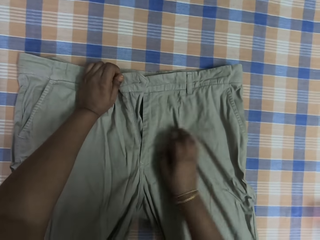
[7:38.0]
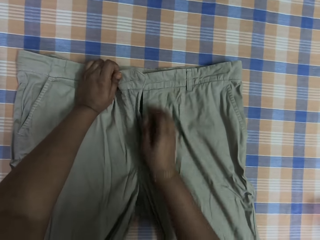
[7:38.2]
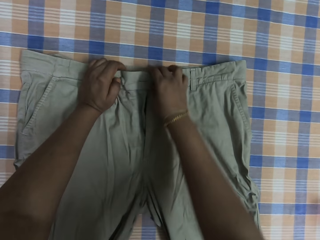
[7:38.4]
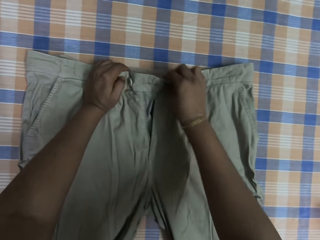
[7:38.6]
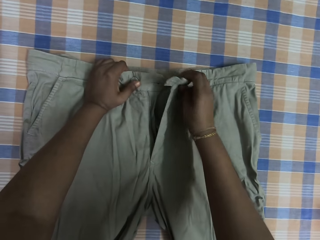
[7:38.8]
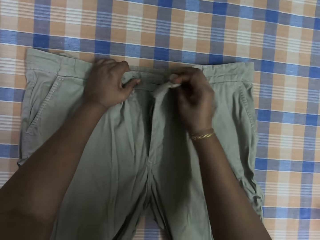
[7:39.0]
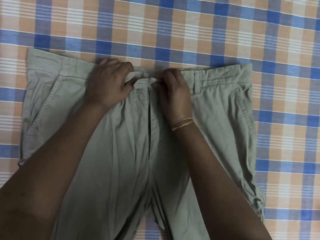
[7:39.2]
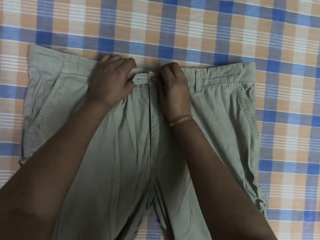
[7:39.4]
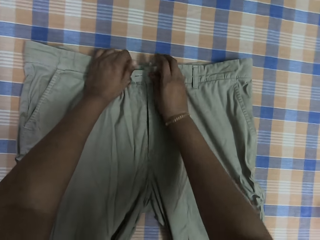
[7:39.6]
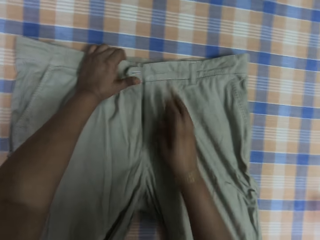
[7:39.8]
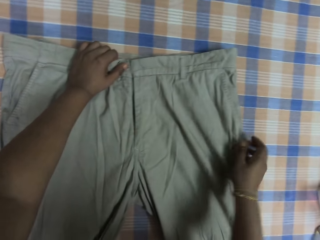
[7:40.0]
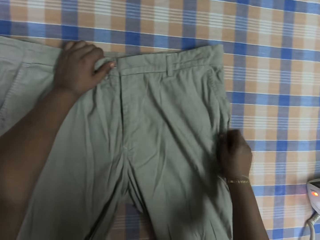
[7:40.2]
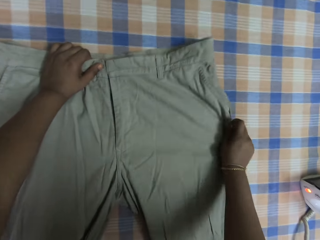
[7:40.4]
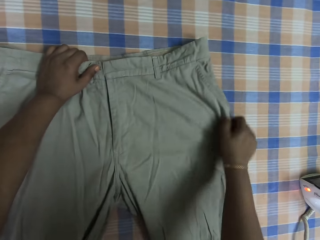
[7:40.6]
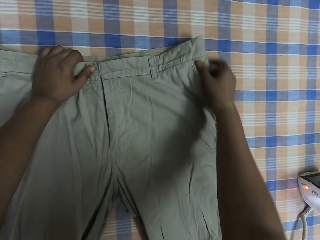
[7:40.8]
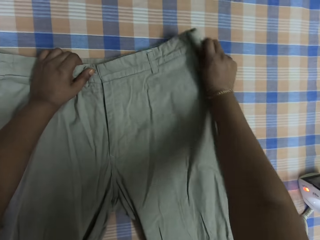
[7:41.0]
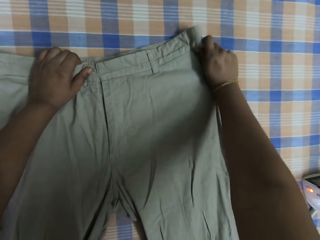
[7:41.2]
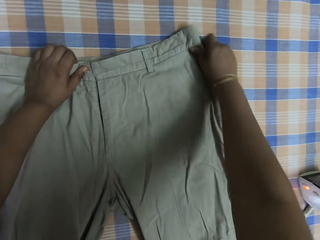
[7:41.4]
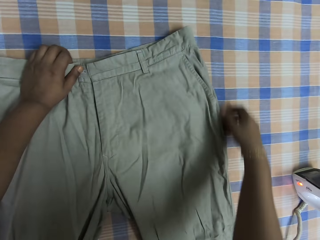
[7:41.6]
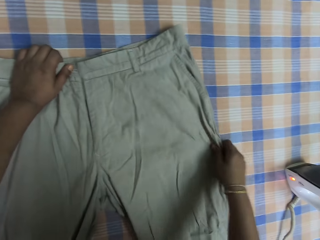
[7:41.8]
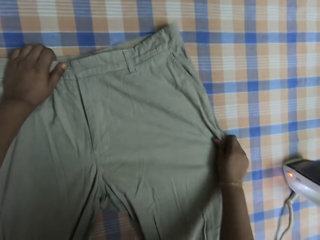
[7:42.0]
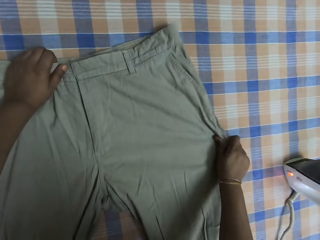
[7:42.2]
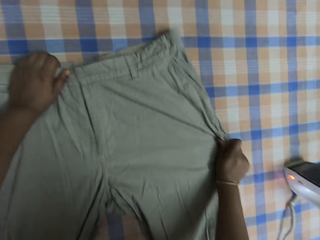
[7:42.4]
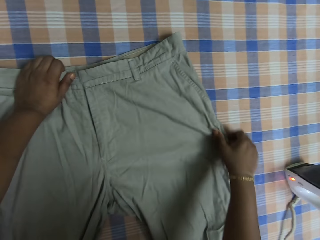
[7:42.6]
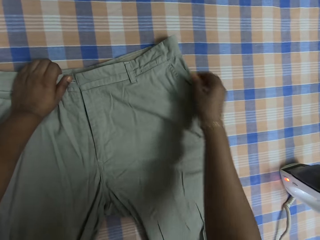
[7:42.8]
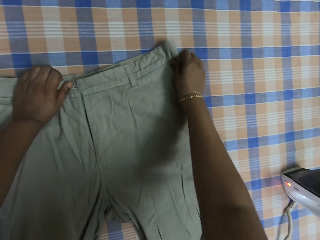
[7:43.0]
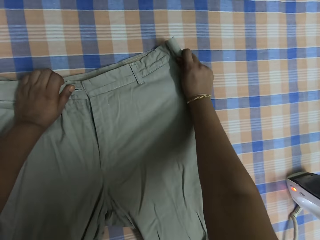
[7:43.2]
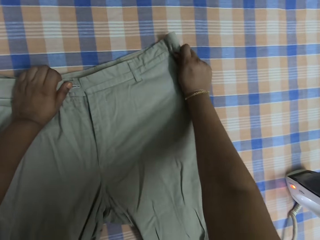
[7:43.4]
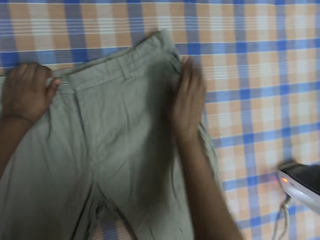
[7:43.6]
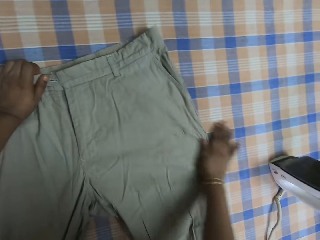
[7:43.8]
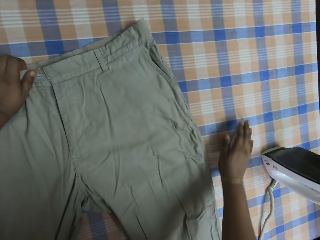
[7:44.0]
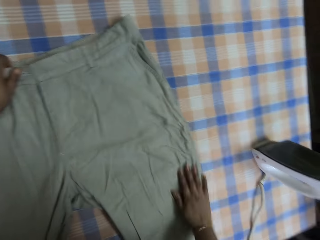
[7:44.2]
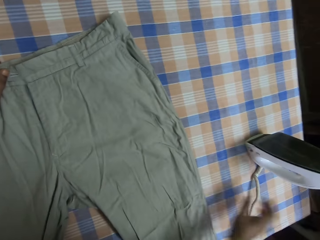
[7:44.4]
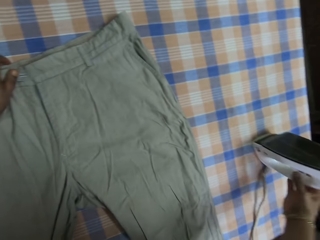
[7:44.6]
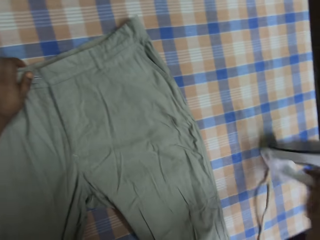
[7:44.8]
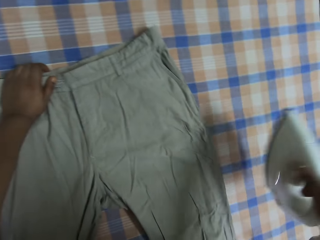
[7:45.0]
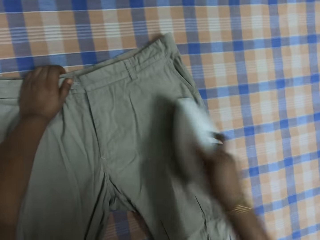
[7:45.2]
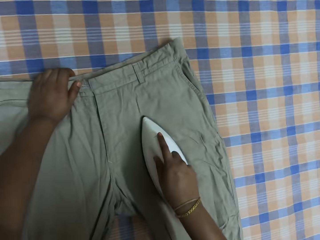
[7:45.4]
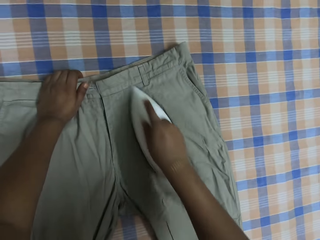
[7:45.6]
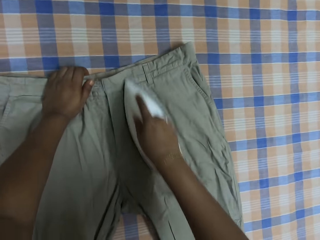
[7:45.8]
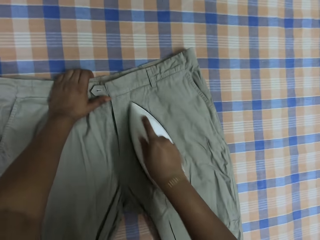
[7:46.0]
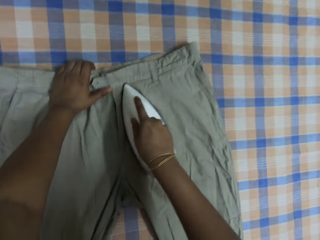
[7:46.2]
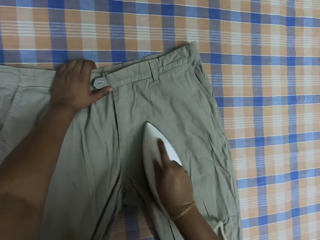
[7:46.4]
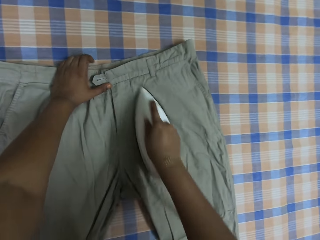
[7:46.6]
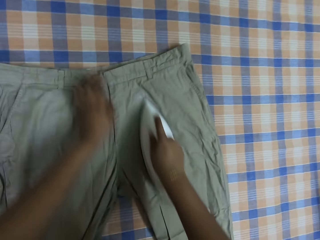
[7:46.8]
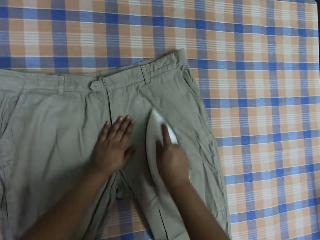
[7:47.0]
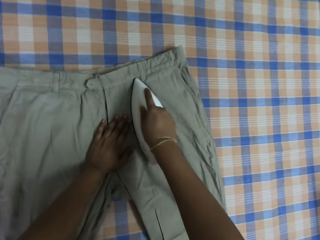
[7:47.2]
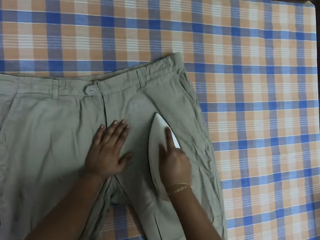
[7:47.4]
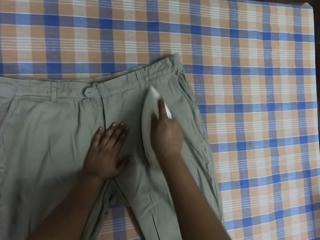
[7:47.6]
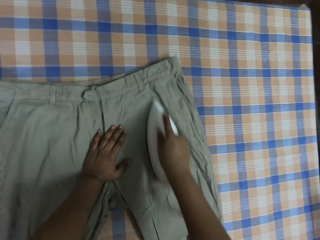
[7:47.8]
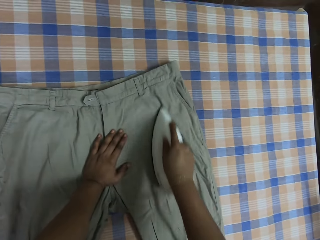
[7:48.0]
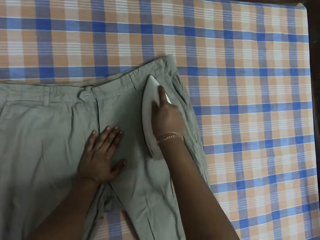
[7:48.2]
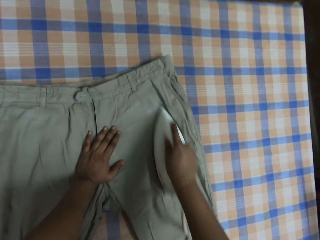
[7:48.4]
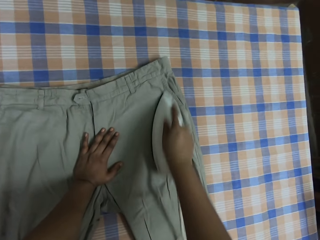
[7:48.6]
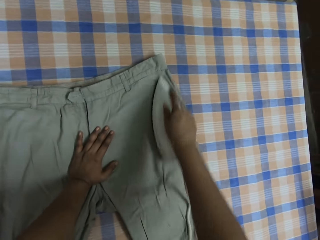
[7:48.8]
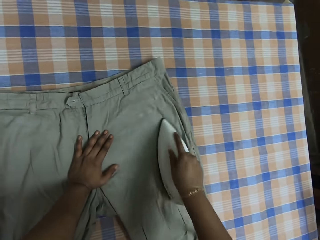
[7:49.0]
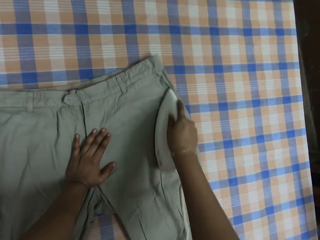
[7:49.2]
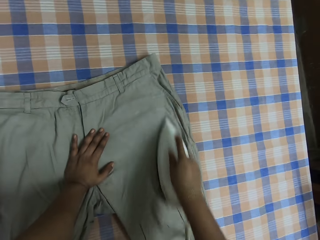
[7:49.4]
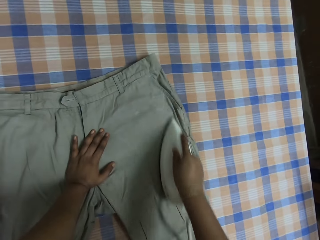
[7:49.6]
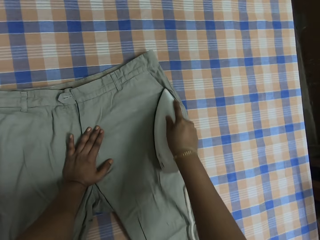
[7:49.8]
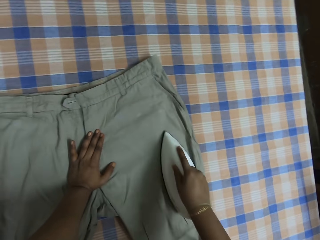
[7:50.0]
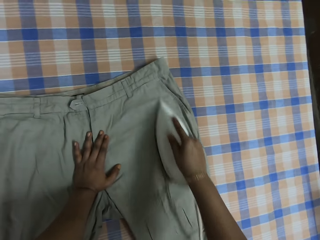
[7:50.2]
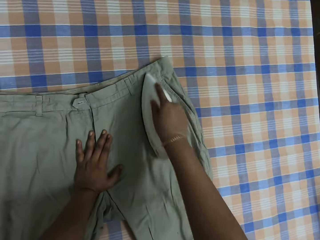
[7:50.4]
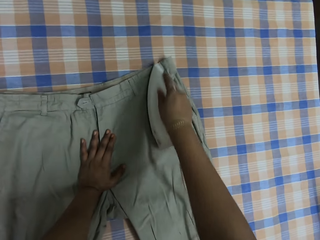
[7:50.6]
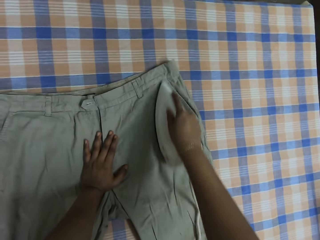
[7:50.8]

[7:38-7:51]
The camera wearer holds the iron box. They pick up the iron and iron the trouser.

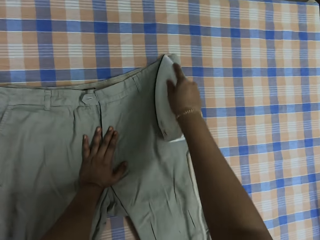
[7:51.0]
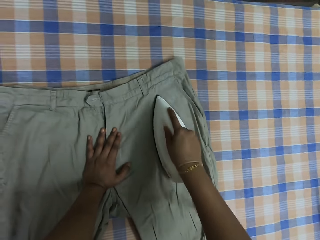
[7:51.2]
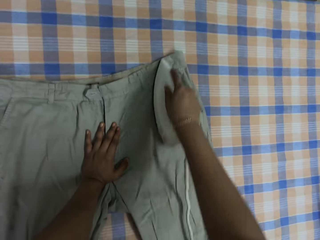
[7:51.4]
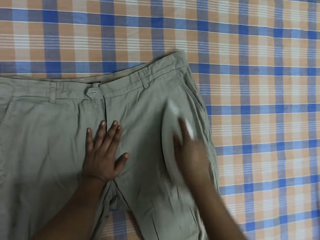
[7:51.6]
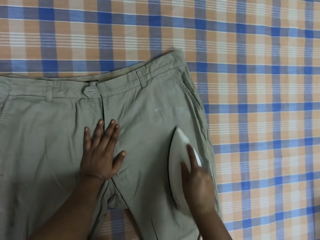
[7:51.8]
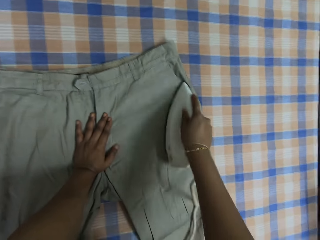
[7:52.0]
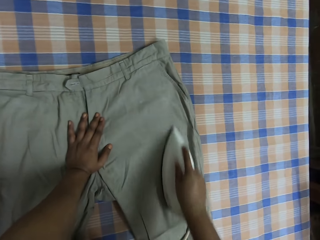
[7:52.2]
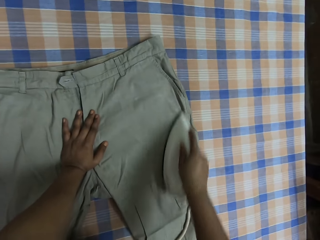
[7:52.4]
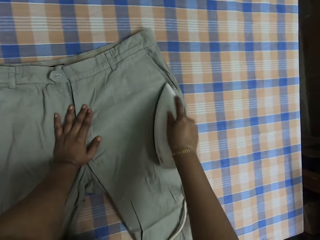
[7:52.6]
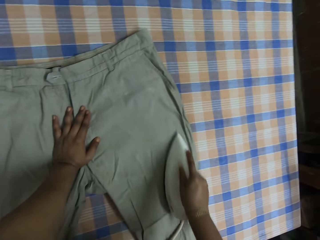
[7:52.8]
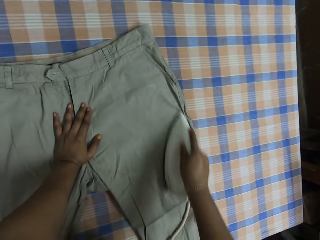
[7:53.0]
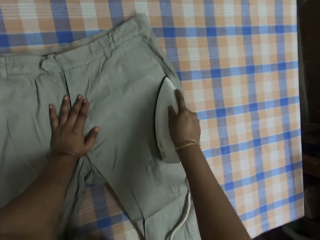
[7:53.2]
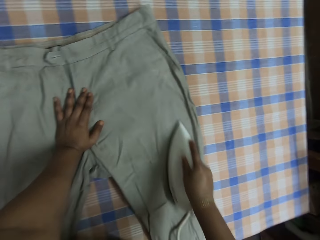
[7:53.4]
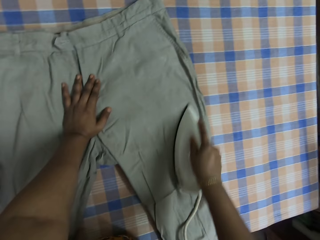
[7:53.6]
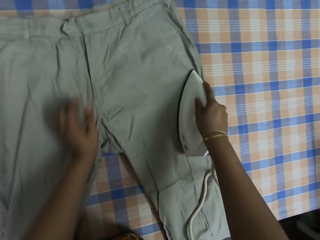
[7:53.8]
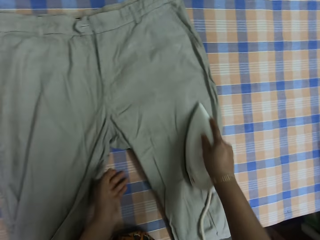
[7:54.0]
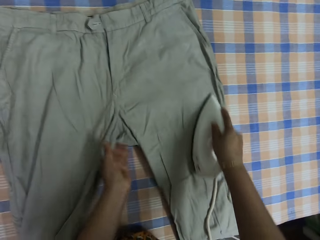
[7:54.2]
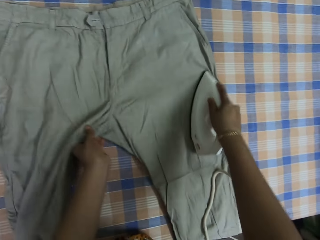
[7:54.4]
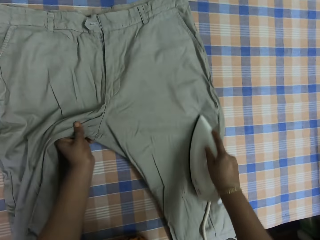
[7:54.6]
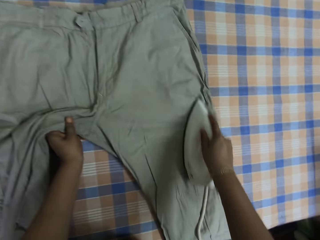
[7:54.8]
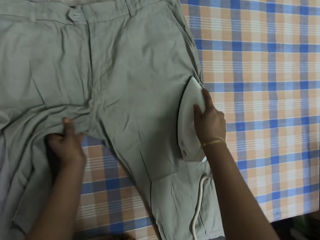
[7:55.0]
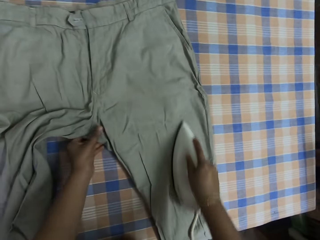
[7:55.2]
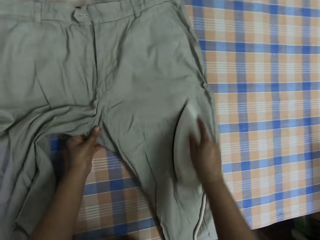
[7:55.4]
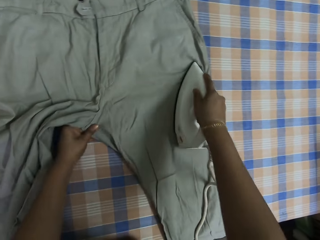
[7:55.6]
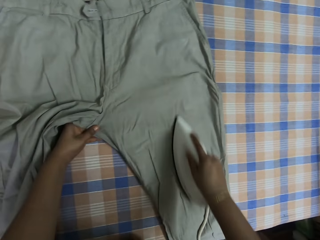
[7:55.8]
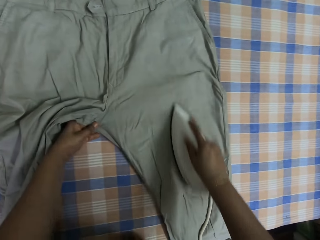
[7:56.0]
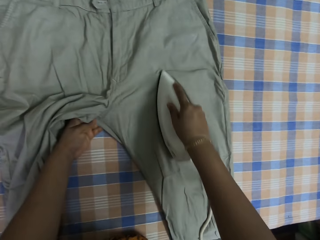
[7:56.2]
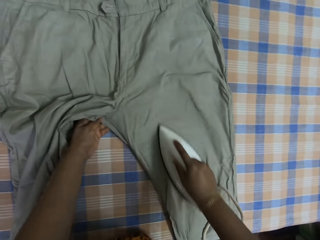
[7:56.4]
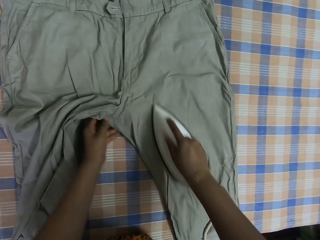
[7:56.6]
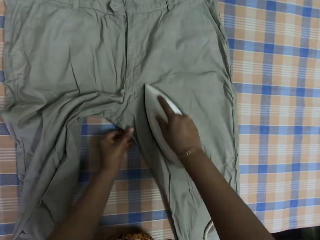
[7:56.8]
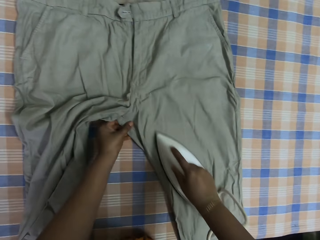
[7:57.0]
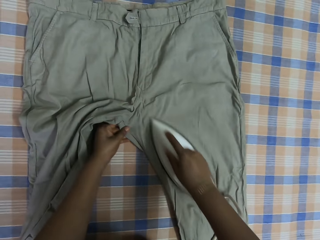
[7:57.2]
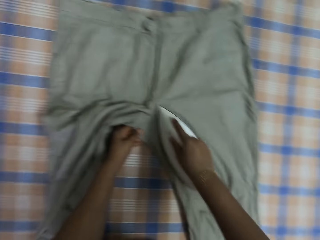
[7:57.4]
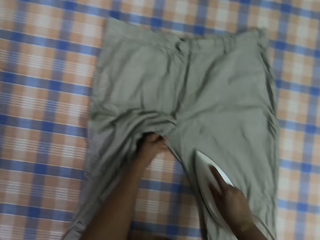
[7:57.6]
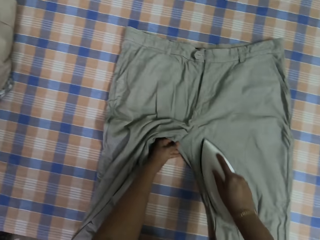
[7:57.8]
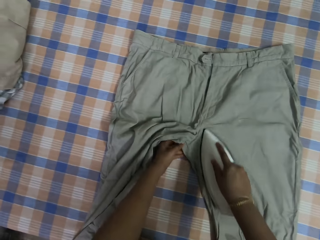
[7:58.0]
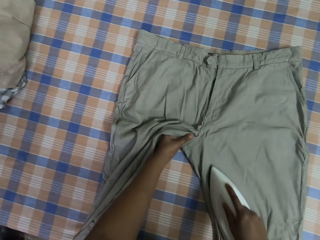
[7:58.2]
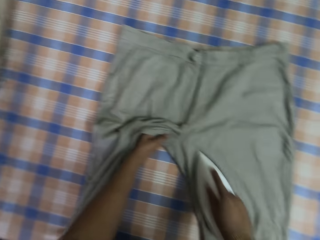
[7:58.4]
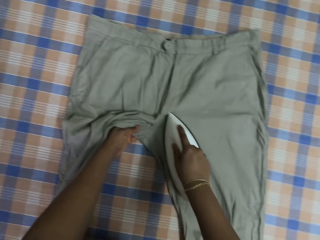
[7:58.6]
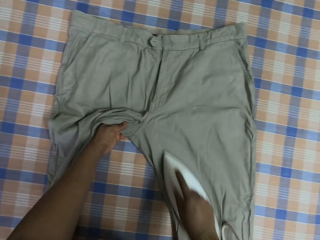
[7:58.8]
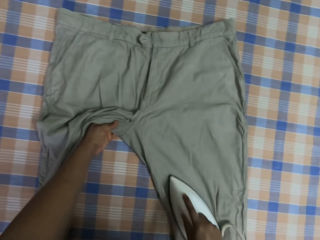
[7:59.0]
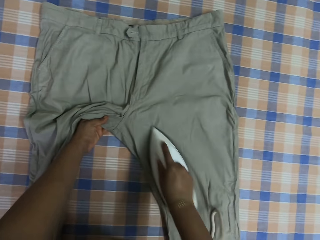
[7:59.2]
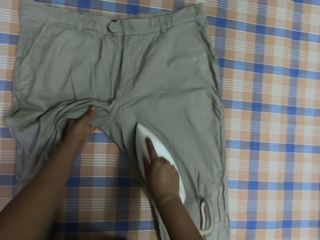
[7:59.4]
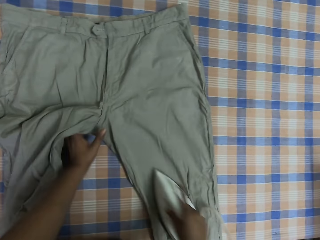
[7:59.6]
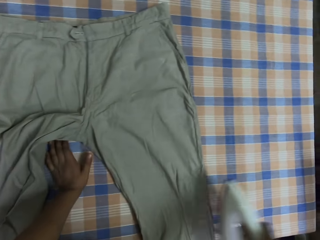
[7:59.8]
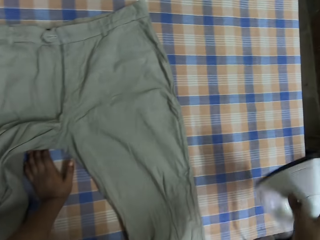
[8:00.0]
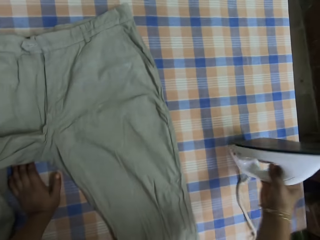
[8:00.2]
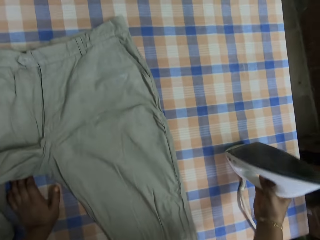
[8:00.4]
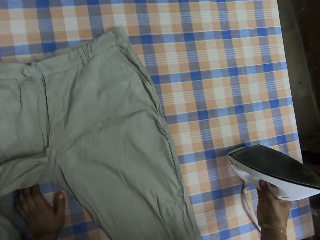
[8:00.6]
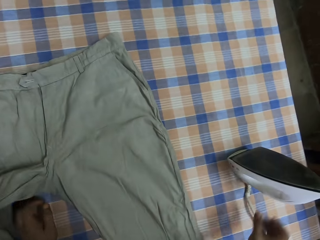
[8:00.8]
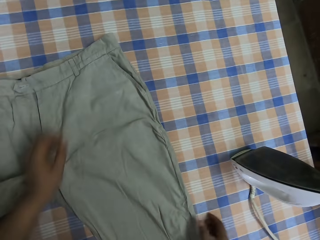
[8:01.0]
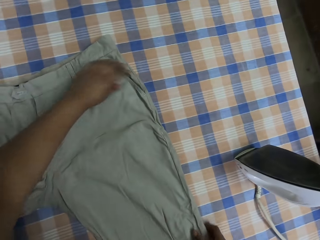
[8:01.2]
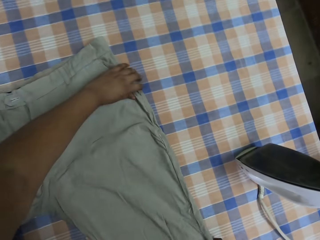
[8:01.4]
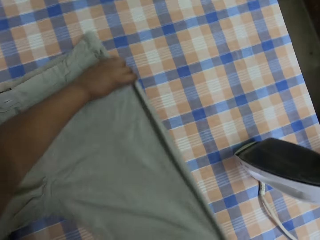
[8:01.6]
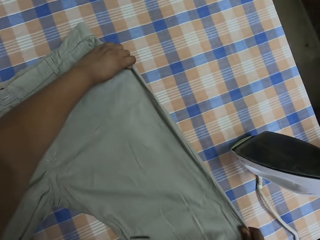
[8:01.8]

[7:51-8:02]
The camera wearer adjusts the trouser. They put the iron box on the table.
